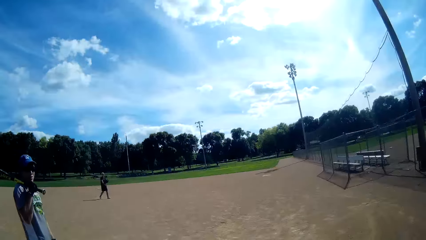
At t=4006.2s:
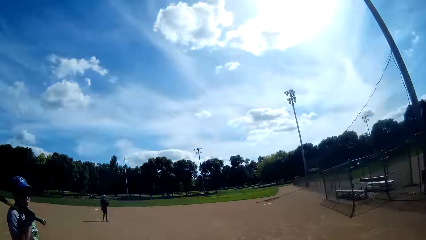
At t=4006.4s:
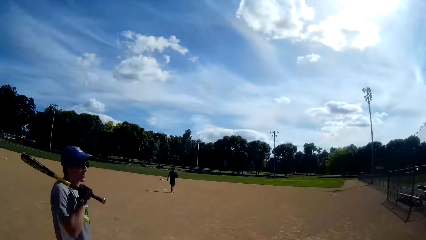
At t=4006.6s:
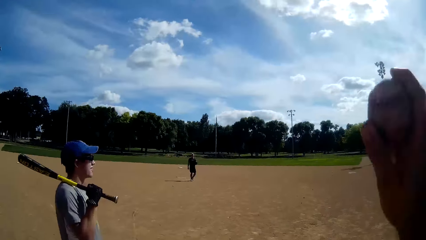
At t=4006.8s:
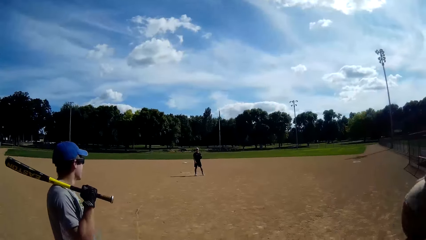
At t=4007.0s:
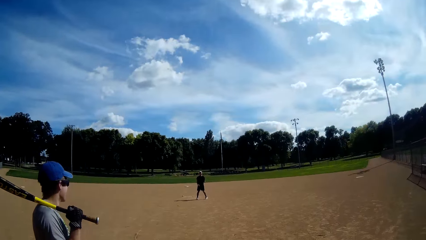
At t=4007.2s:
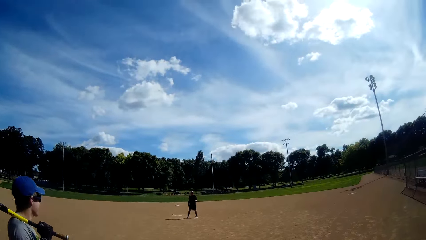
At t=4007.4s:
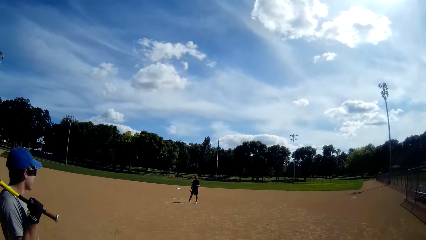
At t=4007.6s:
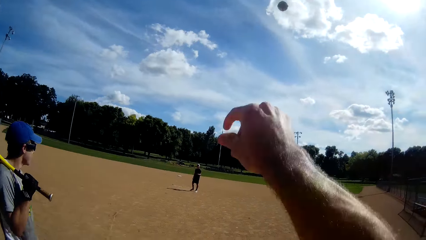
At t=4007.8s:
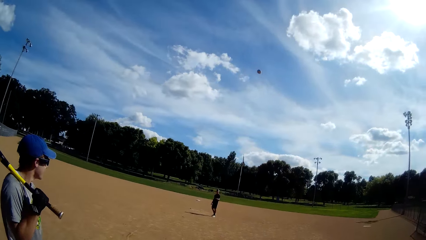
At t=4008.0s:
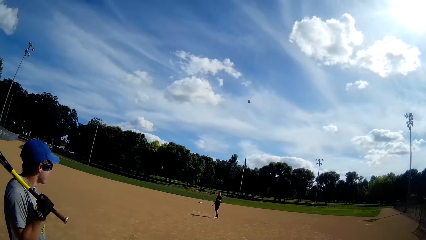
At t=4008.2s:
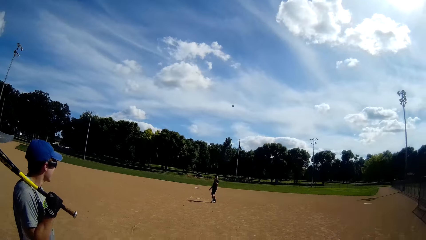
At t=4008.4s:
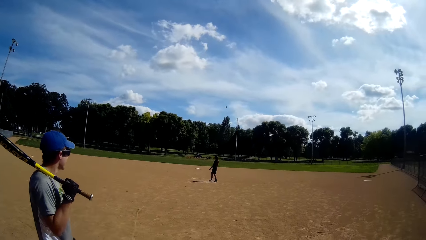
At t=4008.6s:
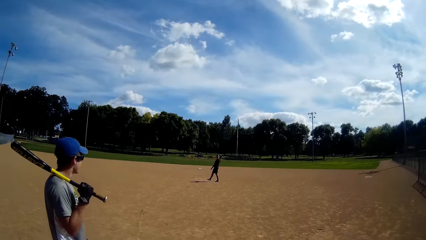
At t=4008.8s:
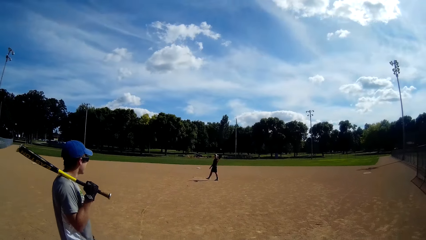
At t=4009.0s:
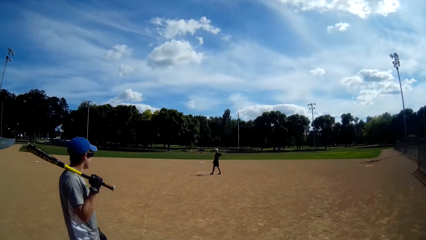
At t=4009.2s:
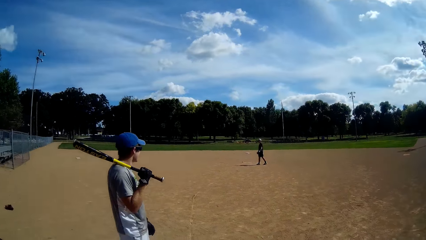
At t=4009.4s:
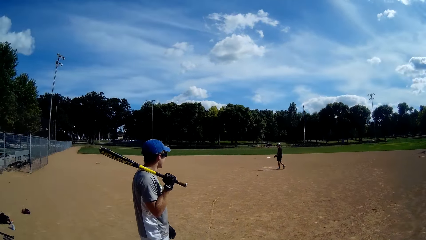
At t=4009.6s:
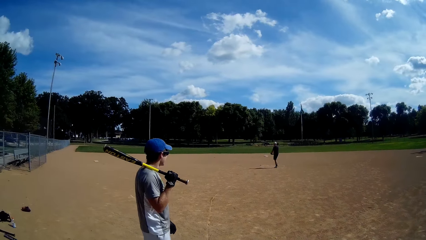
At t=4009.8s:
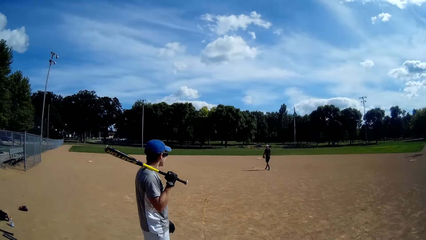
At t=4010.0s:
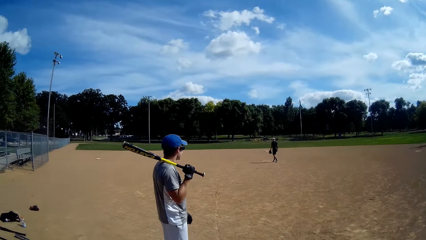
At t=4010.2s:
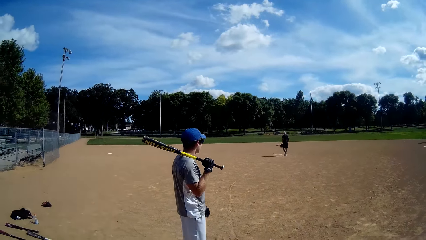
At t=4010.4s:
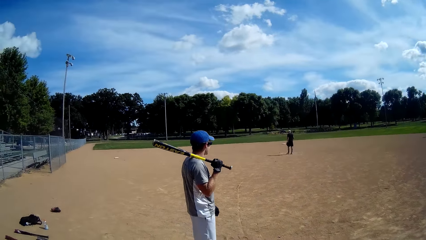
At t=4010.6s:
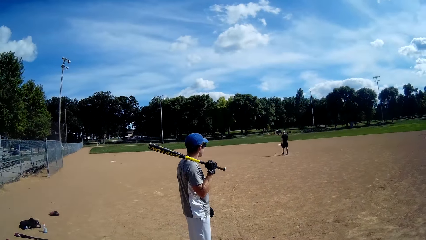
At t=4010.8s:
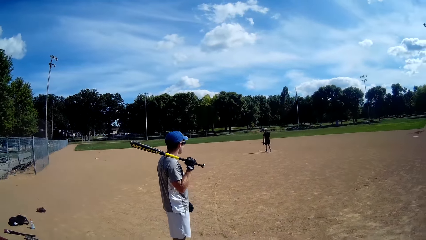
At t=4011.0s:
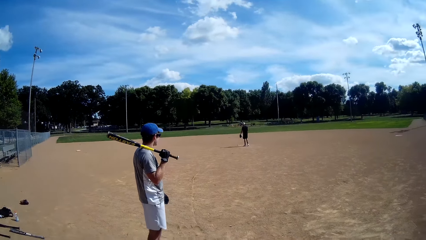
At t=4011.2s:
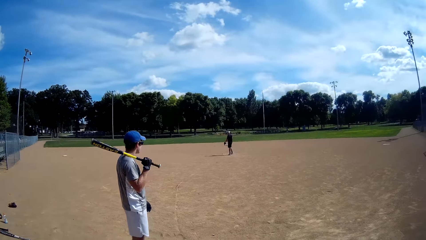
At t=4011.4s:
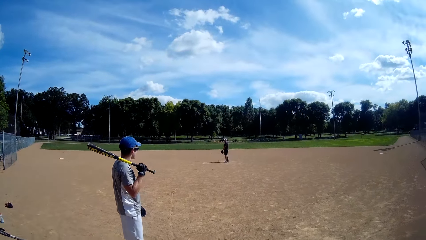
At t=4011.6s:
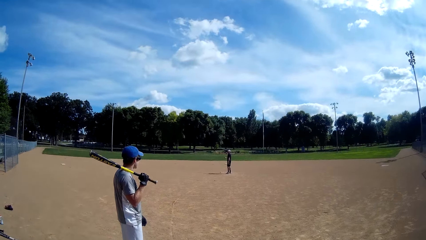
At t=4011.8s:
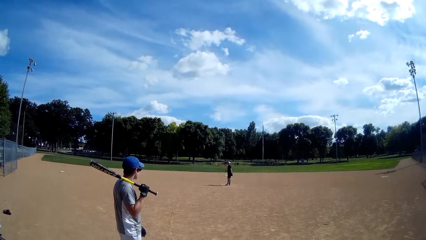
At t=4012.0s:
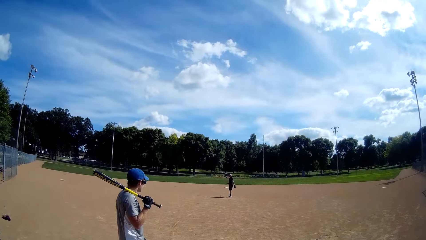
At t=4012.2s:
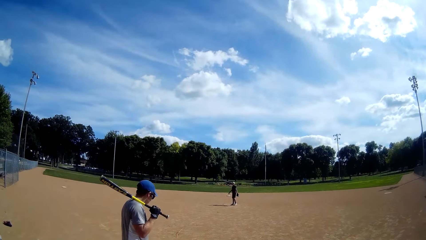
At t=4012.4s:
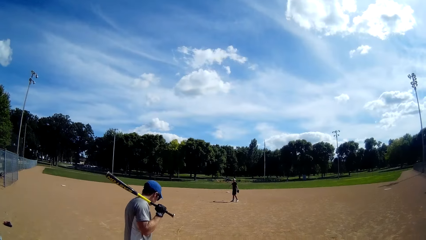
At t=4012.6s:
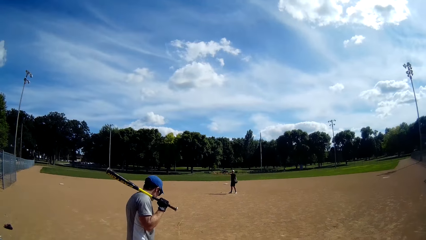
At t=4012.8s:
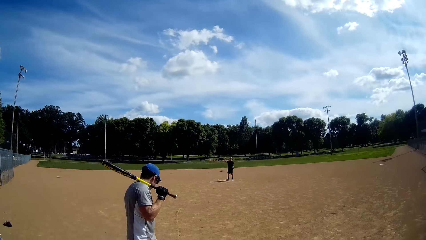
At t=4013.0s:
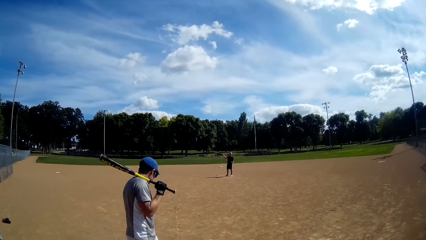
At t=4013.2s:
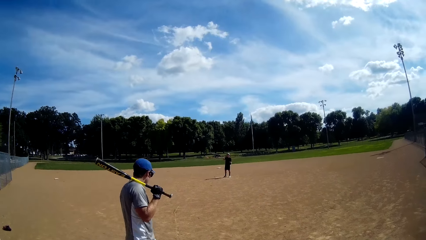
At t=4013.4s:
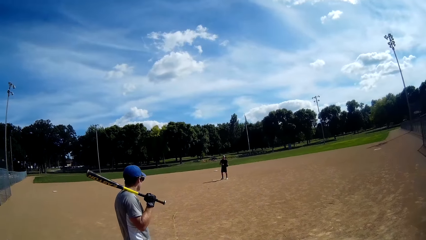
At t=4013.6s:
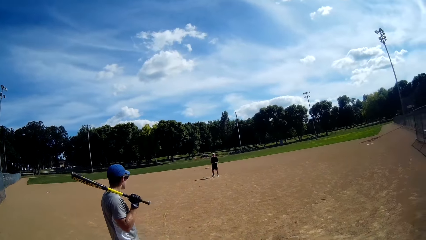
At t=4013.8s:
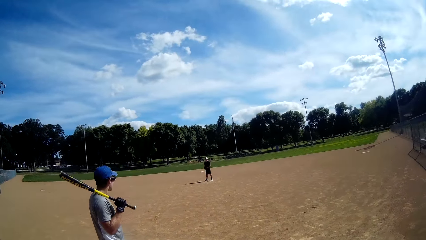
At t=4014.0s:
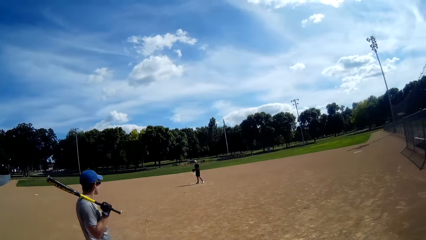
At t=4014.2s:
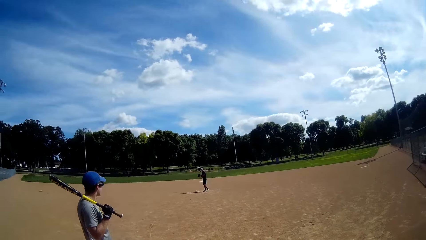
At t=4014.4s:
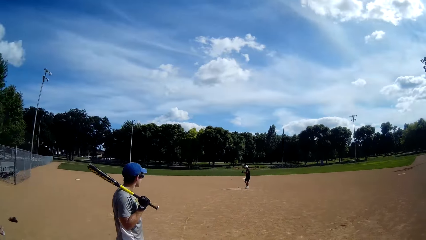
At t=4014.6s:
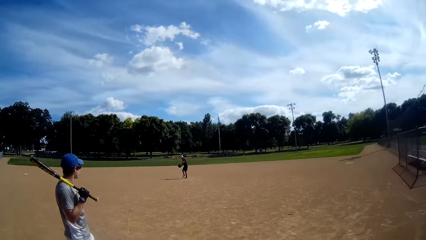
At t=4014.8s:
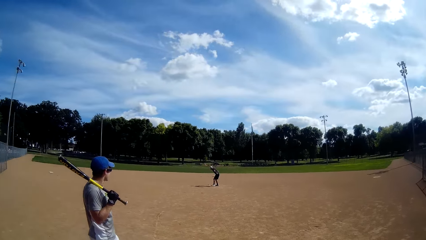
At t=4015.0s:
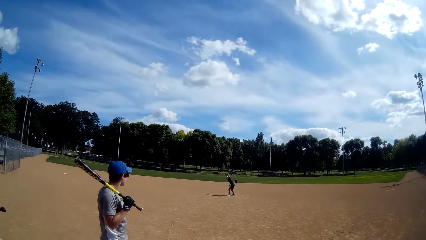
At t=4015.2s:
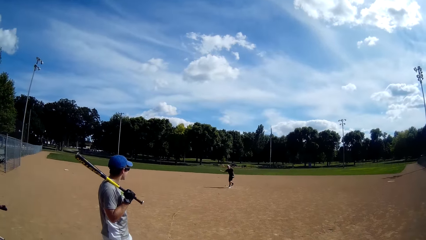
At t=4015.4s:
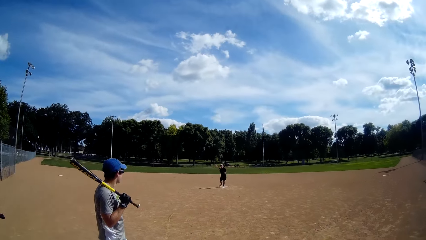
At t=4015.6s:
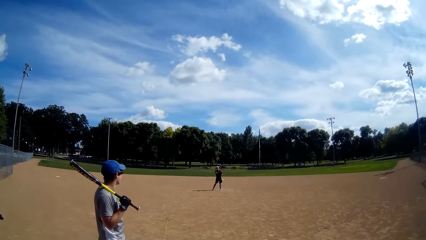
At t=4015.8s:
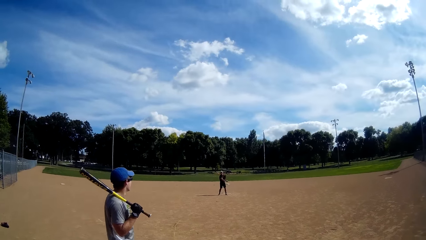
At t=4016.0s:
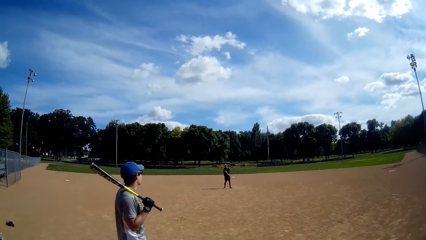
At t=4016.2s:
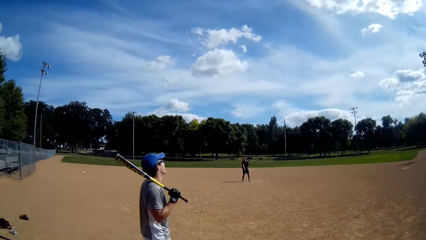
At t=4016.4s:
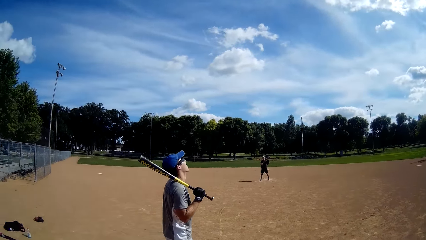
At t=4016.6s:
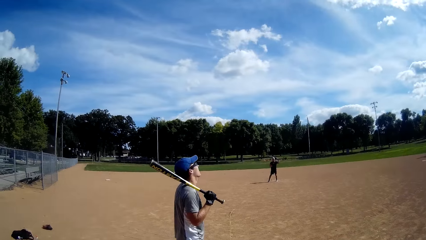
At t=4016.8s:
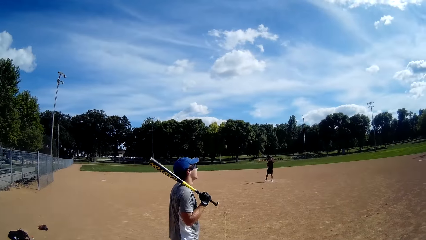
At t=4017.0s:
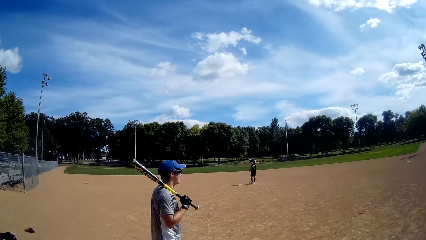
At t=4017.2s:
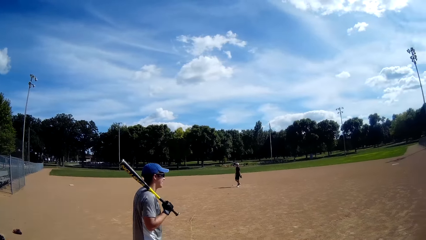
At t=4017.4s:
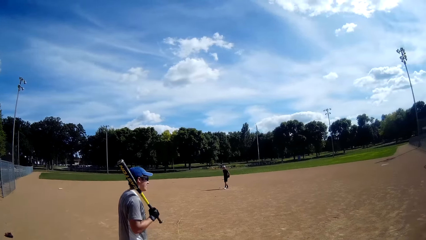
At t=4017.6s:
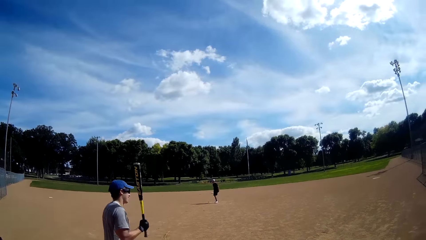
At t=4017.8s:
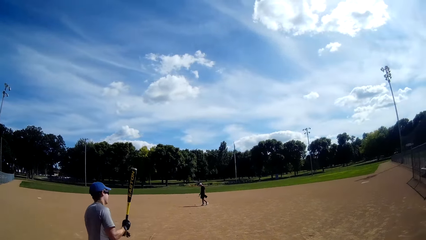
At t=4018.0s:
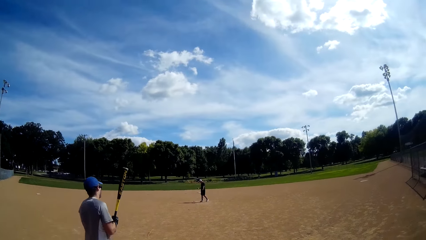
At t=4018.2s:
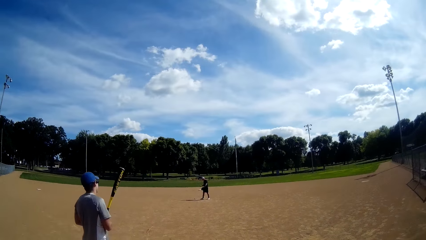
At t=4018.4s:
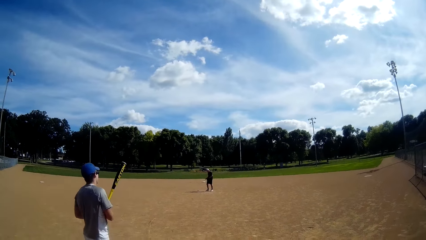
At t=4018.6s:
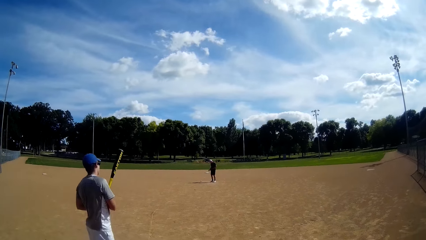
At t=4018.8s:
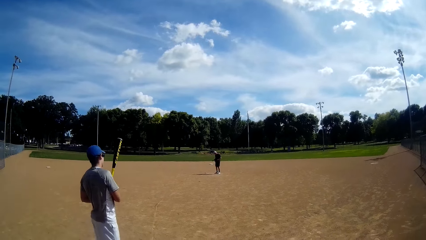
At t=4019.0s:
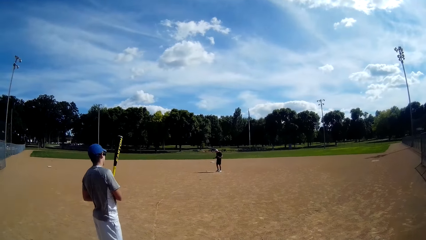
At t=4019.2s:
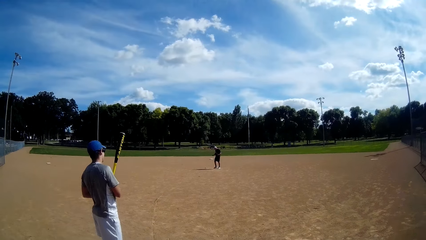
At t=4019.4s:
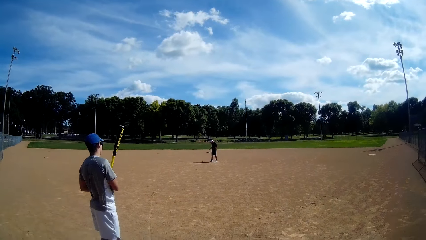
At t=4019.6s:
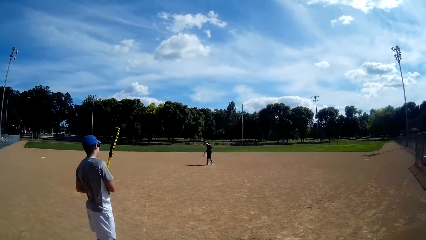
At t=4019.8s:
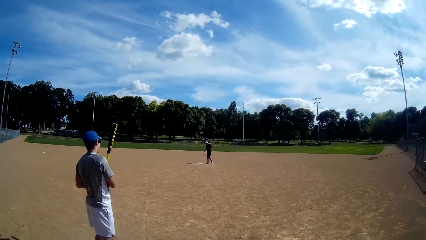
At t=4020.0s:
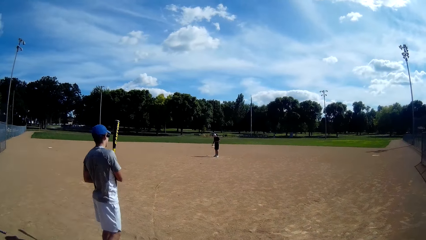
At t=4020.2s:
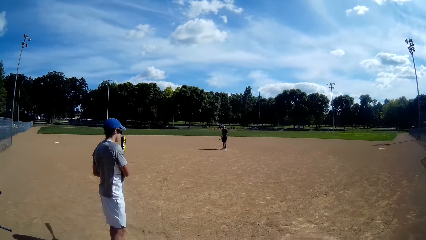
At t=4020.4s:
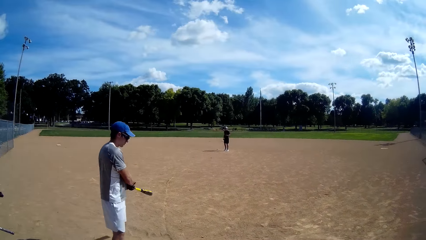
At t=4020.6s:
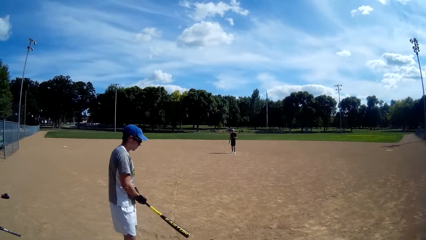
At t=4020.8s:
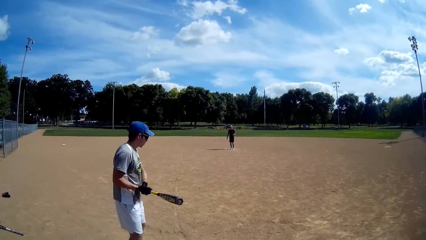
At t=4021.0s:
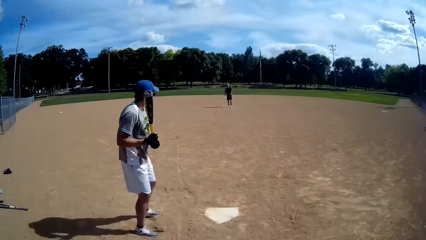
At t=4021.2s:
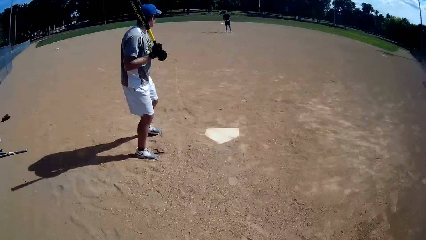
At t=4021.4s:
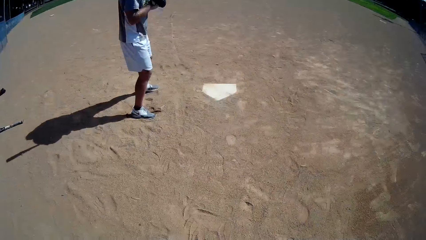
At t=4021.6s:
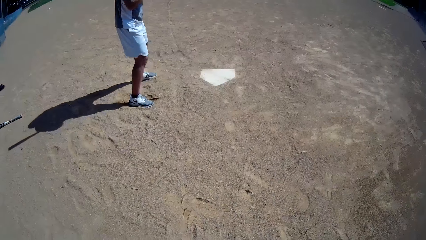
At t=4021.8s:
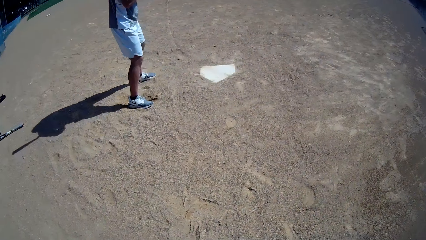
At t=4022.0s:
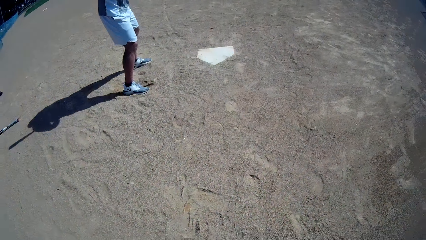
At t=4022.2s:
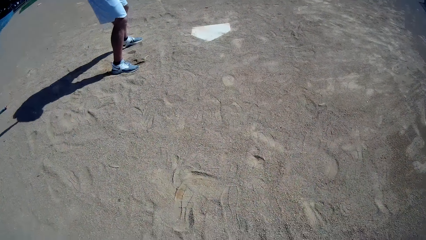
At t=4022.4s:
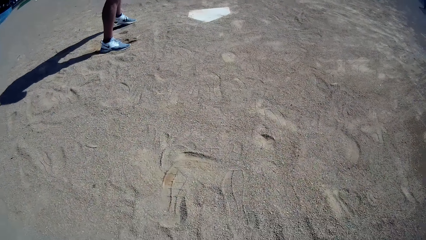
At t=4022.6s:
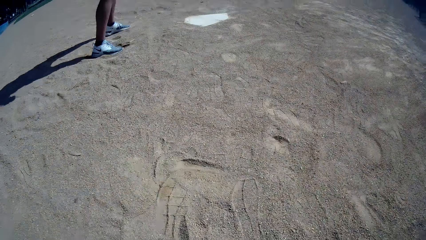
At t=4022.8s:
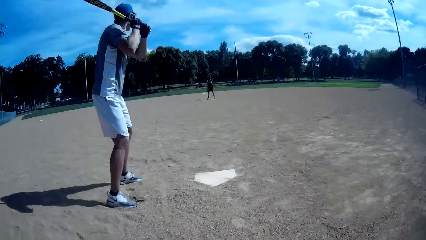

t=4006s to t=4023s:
The camera wearer walks on the field and throws the baseball to a man. The man catches the baseball with a baseball glove. Another man holds the baseball bat on his shoulder. The first man walks on the field.
